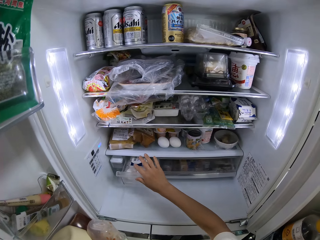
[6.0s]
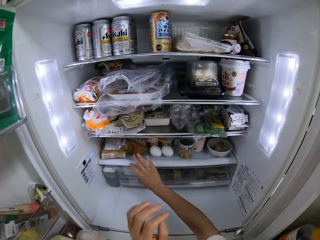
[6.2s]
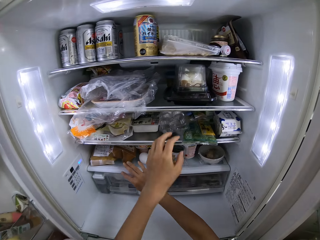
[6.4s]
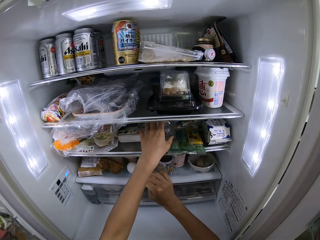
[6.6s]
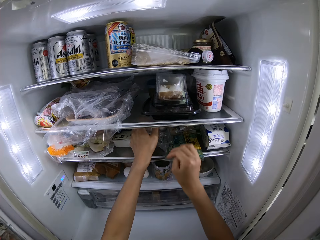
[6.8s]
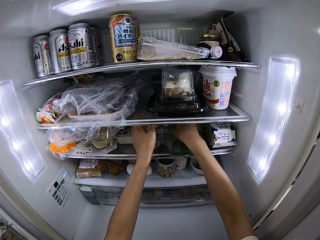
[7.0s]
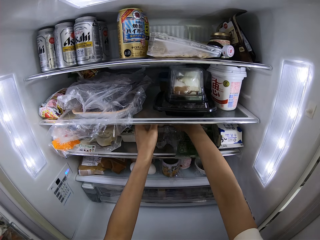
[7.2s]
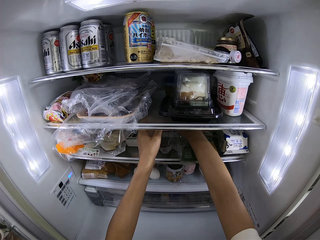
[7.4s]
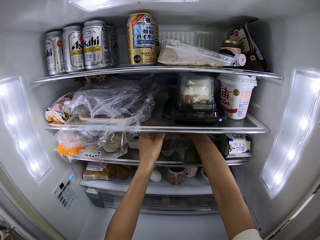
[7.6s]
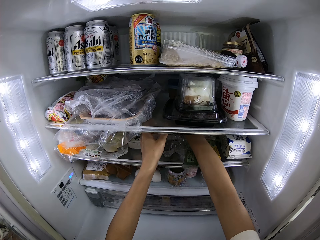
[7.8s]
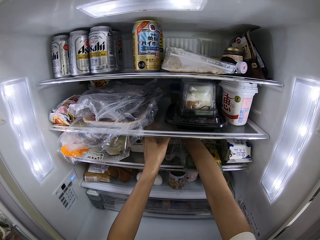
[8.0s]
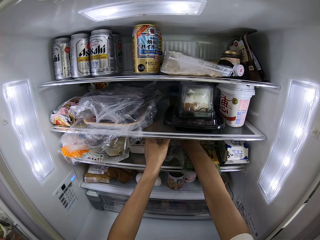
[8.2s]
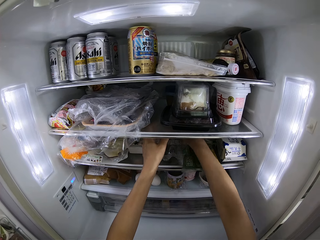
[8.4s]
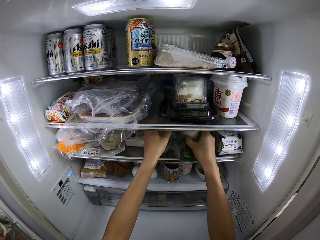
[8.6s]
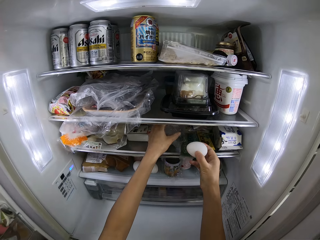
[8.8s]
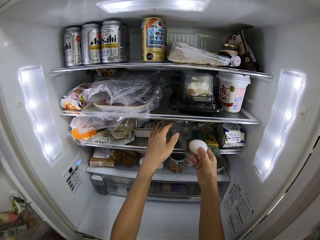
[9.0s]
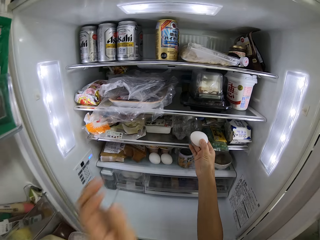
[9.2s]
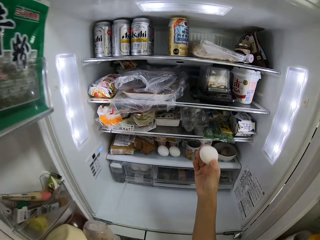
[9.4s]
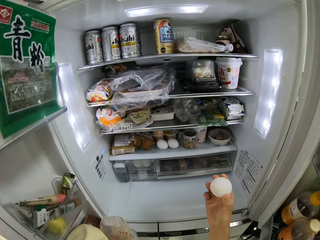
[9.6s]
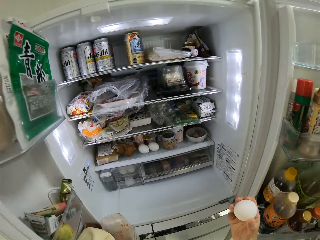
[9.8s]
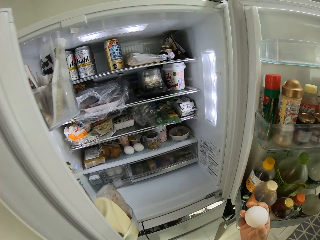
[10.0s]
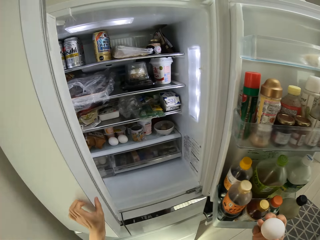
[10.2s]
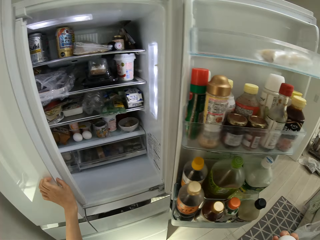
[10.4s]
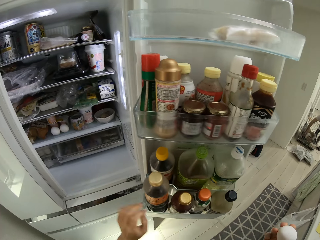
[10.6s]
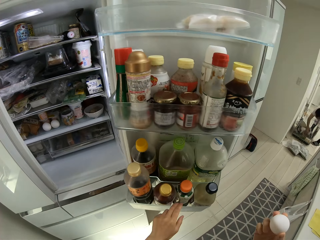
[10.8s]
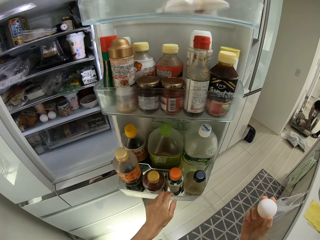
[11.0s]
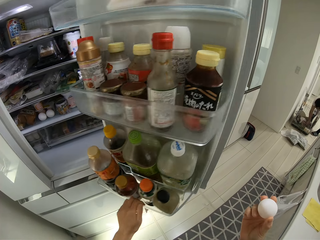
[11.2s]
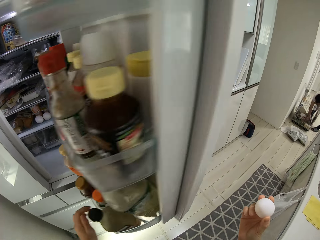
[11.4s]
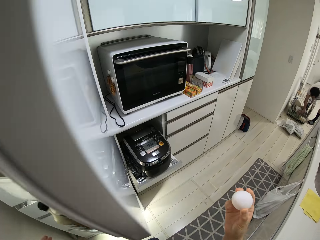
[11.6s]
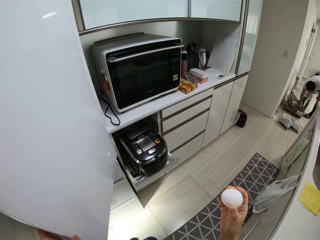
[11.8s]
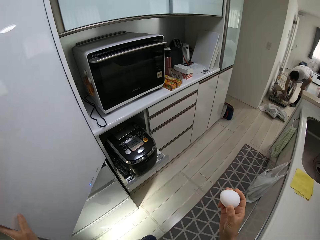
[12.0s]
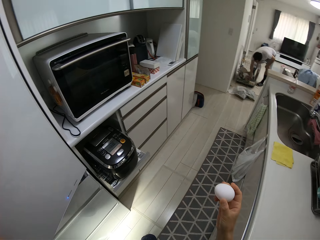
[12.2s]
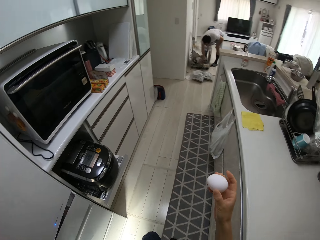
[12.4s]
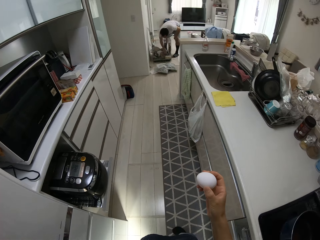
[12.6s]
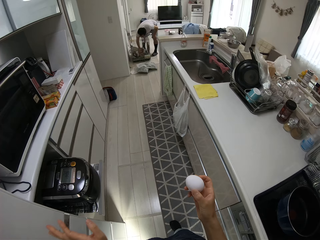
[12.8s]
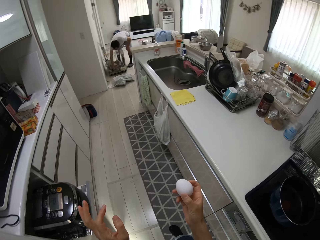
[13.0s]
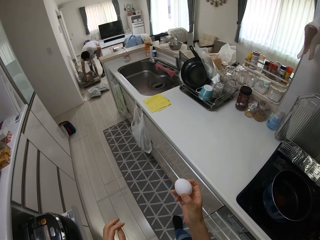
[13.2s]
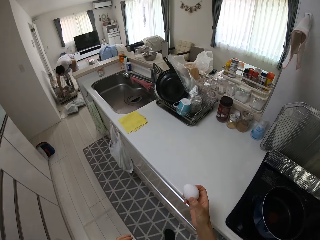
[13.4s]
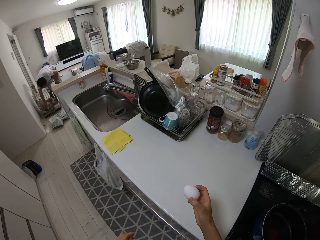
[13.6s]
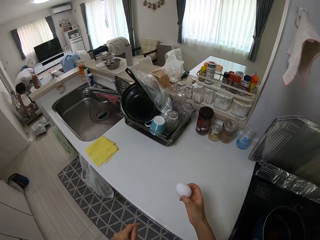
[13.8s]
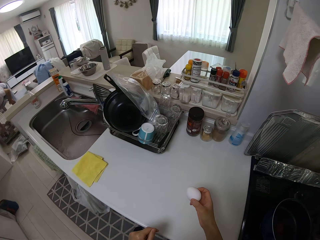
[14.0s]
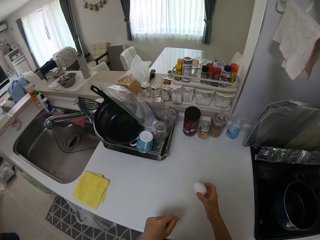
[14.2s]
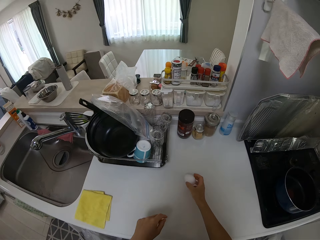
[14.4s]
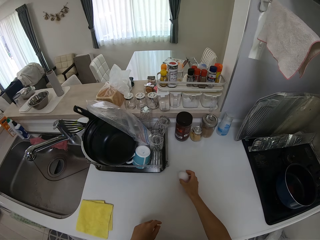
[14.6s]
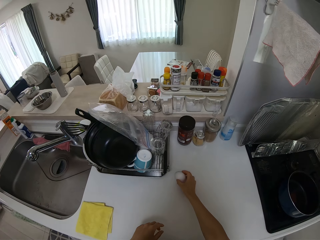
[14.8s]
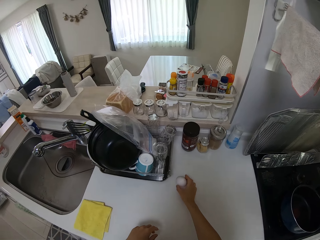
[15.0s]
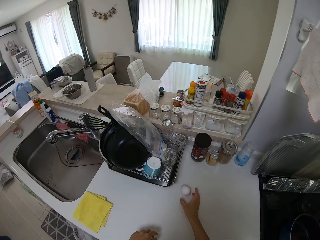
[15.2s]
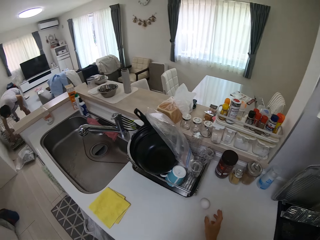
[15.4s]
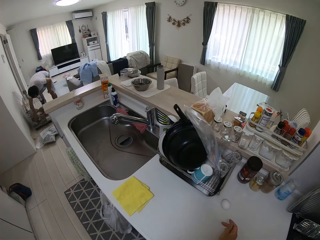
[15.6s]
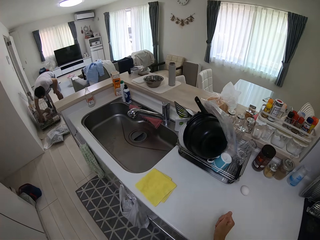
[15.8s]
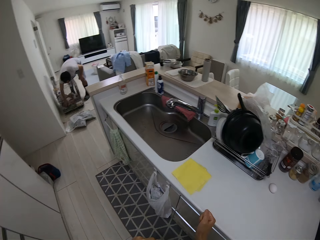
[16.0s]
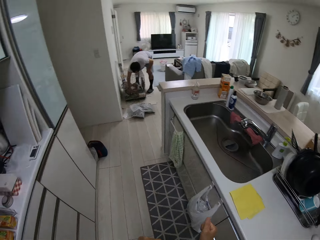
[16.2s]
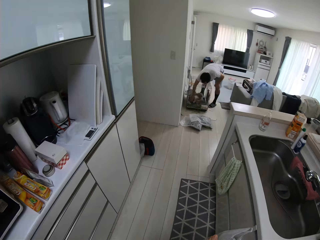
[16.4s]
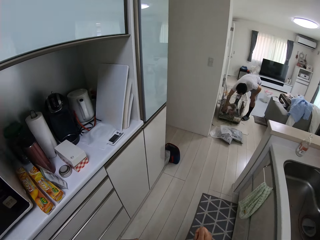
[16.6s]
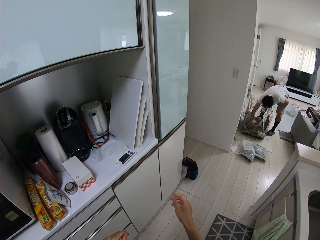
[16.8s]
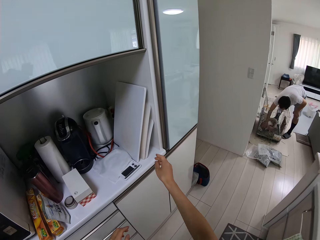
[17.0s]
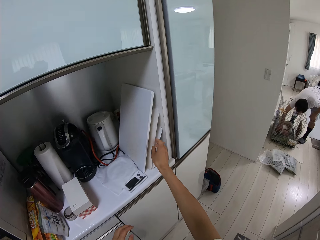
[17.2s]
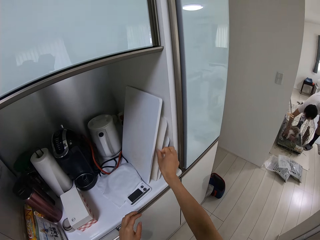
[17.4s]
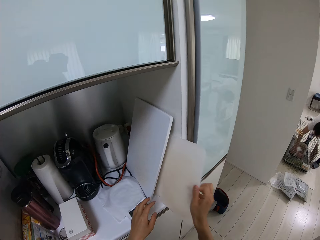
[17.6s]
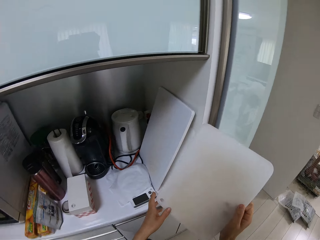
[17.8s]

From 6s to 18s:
The camera wearer closes the fridge drawer. She picks up an egg from the fridge with her right hand. She closes the fridge door. She closes the fridge door again. She walks around the kitchen. She drops the egg on a cabinet in the kitchen. She walks around the kitchen.

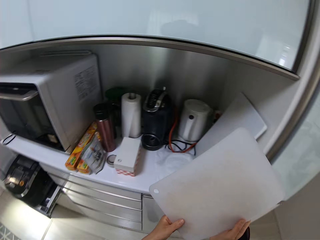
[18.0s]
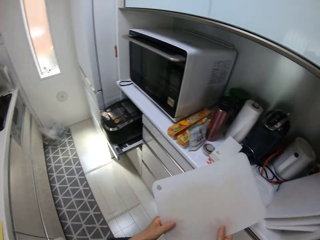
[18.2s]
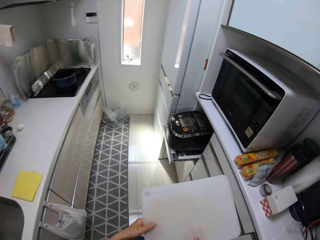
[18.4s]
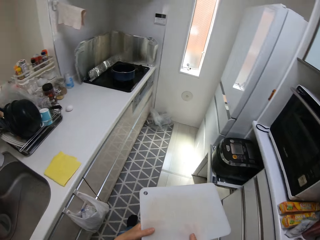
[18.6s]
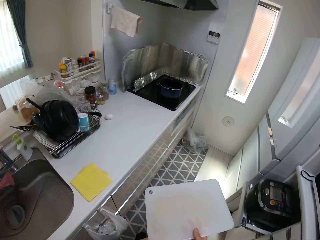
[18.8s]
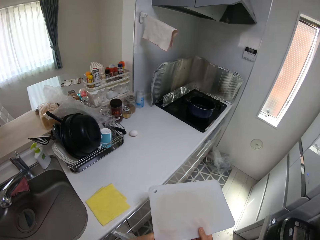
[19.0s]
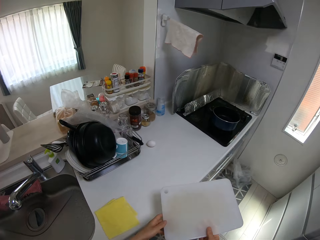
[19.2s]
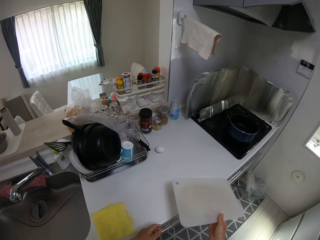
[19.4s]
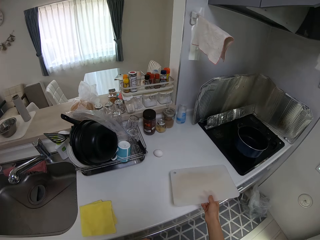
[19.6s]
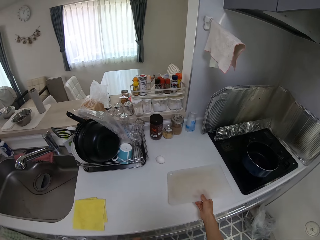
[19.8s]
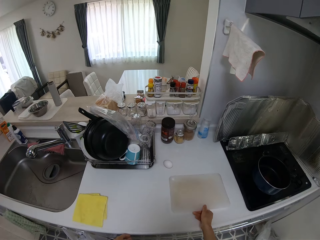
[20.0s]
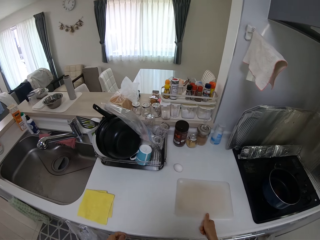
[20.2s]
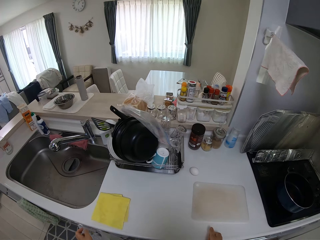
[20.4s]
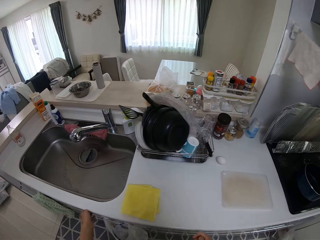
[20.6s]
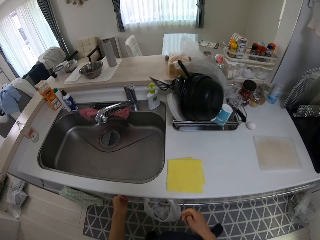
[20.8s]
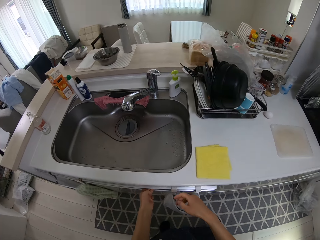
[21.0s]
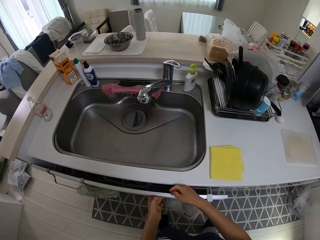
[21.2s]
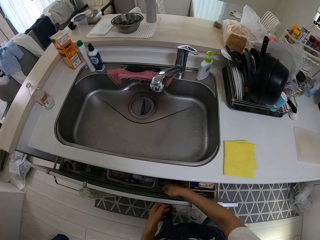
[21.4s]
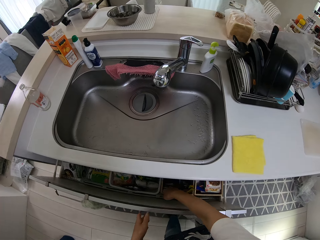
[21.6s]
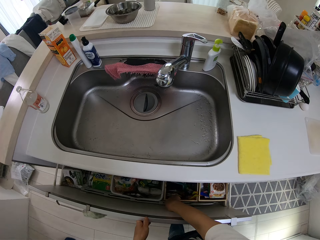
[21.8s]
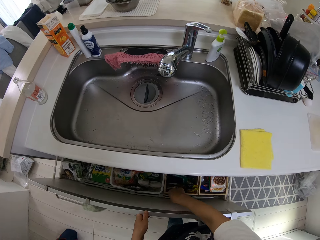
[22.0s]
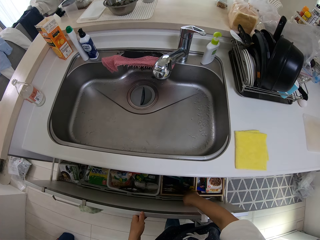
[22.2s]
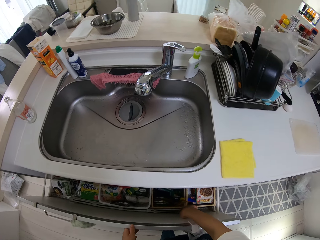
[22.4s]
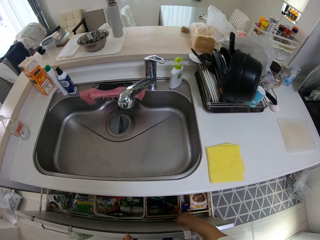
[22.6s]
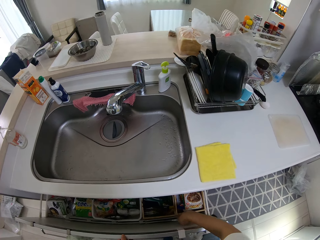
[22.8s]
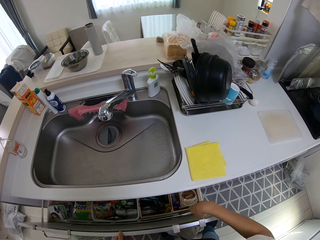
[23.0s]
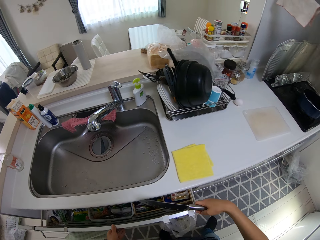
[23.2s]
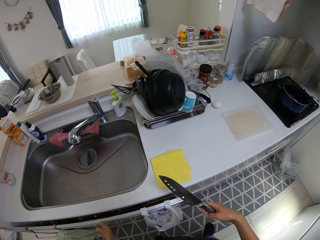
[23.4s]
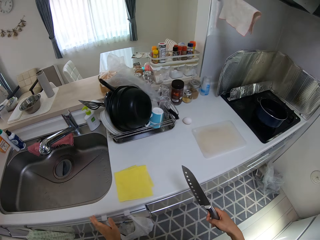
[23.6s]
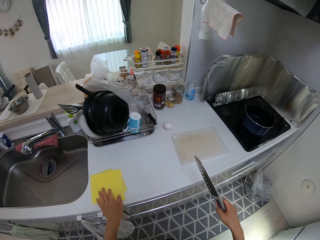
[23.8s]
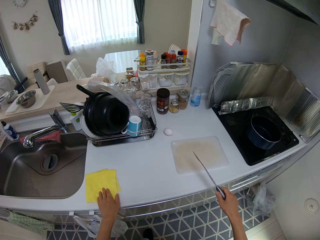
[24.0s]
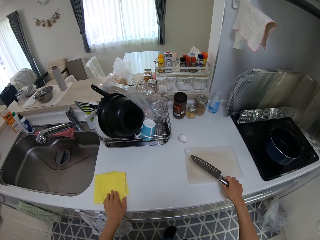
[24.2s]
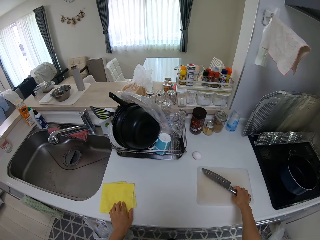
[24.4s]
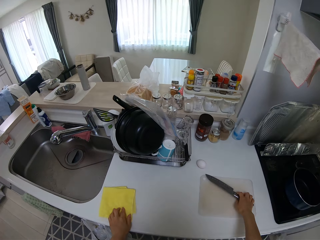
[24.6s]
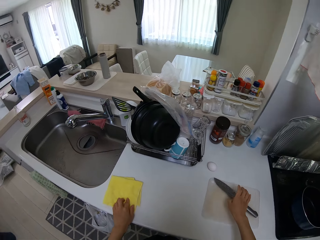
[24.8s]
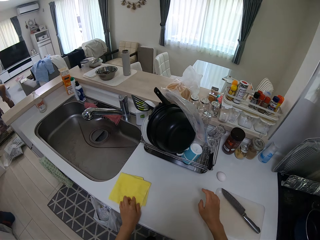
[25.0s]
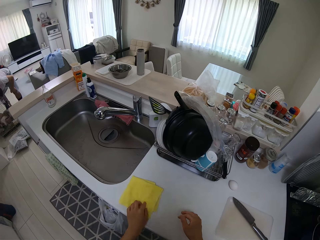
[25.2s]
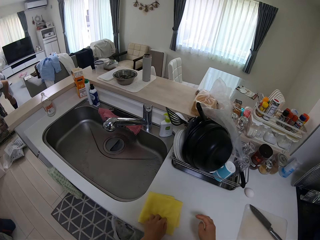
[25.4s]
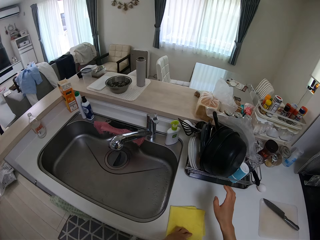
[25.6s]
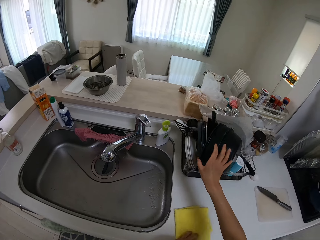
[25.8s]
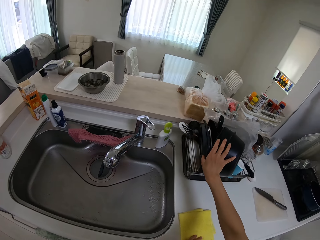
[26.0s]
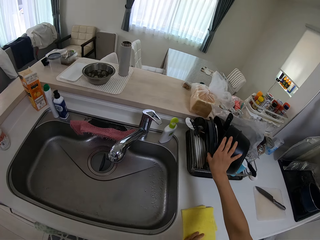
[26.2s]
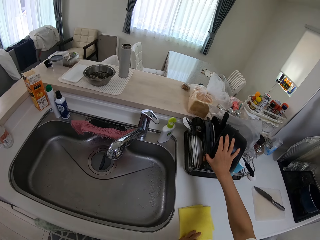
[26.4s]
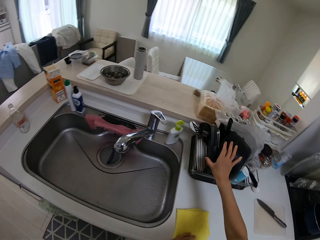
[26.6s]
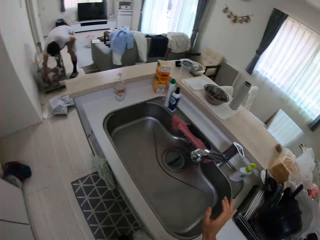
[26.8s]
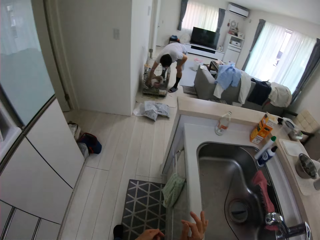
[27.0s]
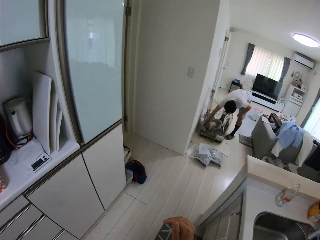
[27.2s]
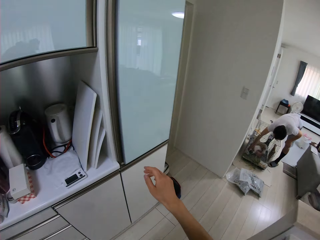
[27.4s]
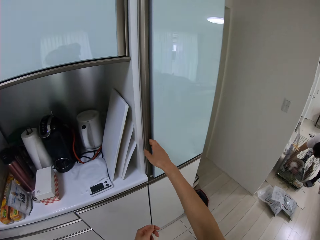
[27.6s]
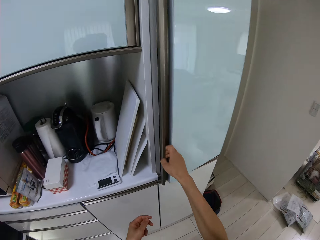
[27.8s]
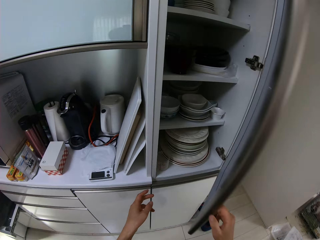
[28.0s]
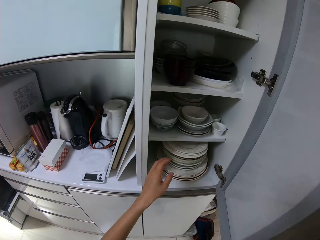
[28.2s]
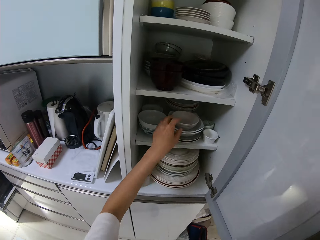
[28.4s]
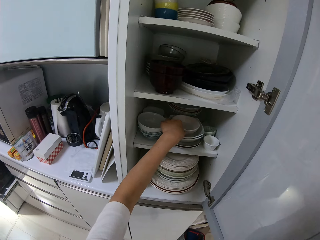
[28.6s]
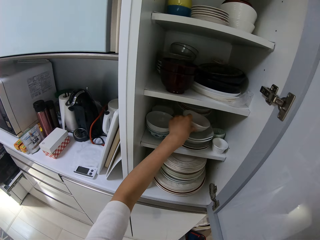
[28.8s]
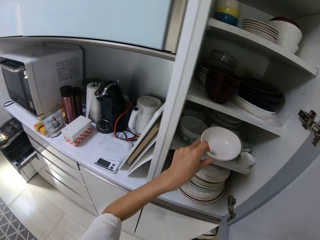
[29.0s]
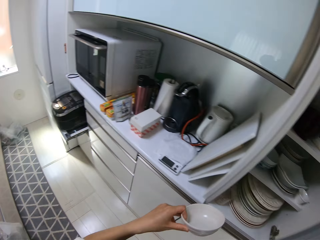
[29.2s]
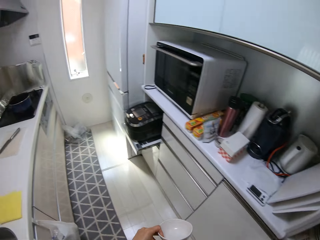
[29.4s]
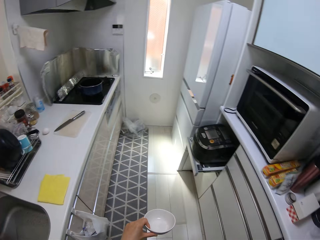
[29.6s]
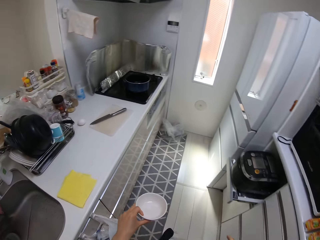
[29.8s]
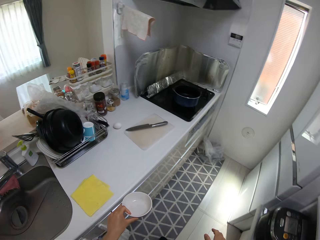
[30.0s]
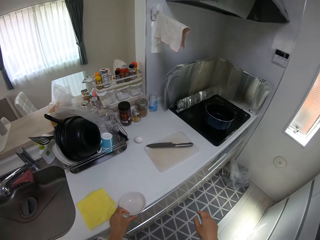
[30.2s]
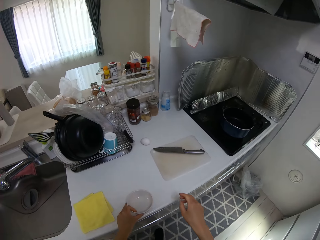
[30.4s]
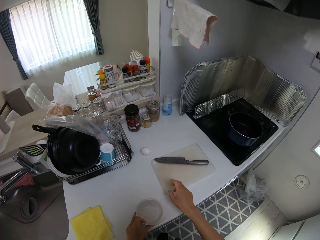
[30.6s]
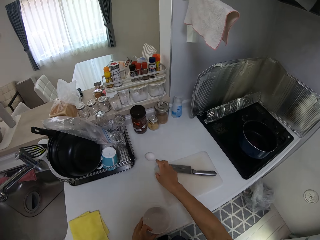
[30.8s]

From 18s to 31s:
The camera wearer picks up a tray from a shelf in the kitchen with her right hand. She walks around the kitchen. She drops the tray on the cabinet. She walks along the counter. She opens a drawer in the kitchen. She picks up a knife from the drawer with her right hand. She shuts the drawer. She holds a towel. She drops the knife on the tray on the cabinet. She touches a pot on a rack on the cabinet. She holds a cooking pan. She walks around the kitchen. She opens a cupboard in the kitchen. She picks up a plate from the cupboard. She walks around the kitchen.
